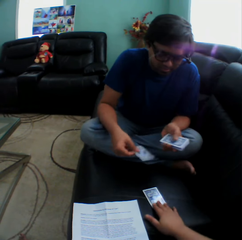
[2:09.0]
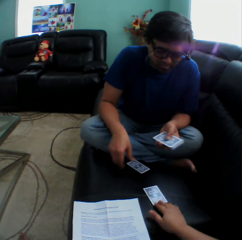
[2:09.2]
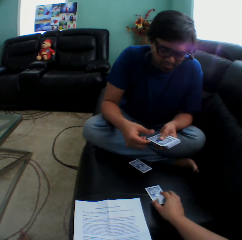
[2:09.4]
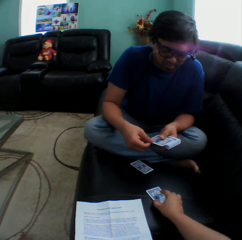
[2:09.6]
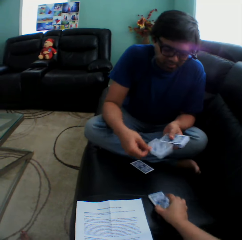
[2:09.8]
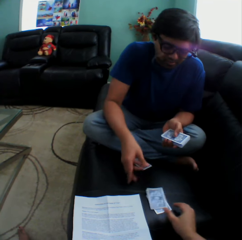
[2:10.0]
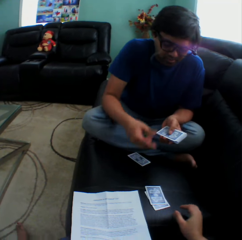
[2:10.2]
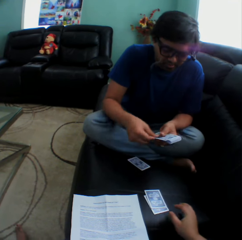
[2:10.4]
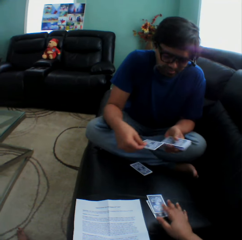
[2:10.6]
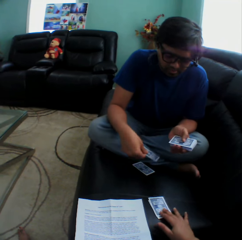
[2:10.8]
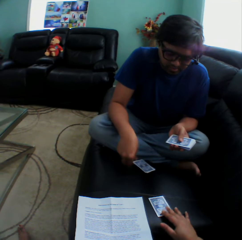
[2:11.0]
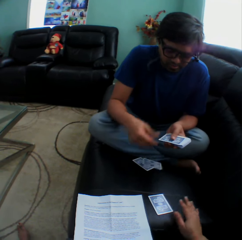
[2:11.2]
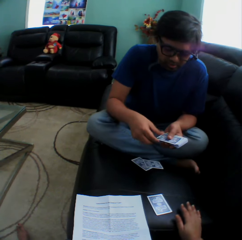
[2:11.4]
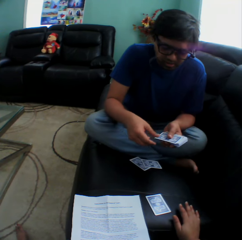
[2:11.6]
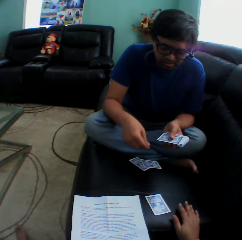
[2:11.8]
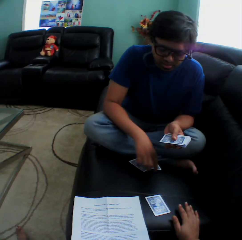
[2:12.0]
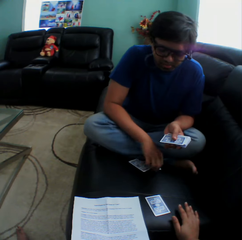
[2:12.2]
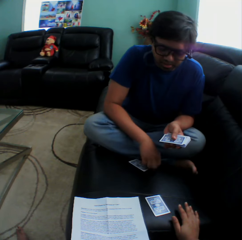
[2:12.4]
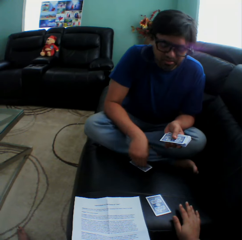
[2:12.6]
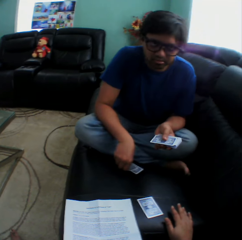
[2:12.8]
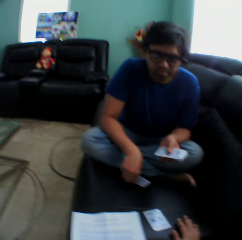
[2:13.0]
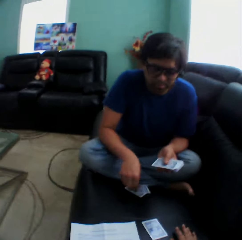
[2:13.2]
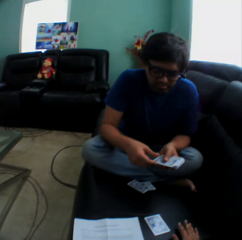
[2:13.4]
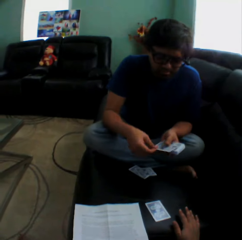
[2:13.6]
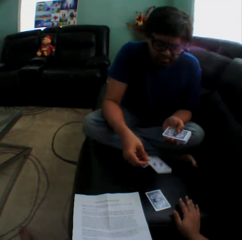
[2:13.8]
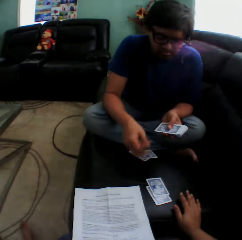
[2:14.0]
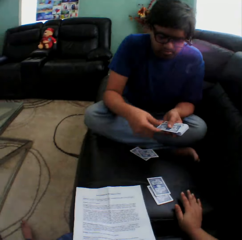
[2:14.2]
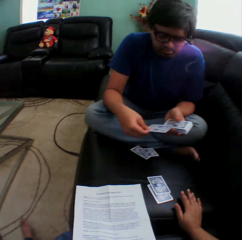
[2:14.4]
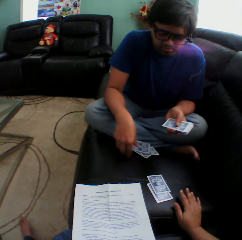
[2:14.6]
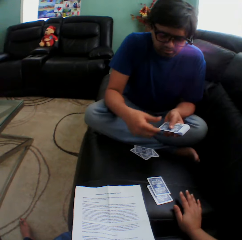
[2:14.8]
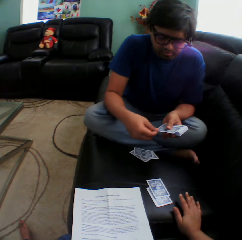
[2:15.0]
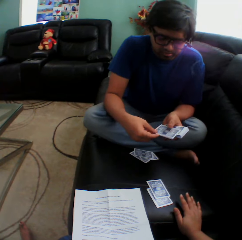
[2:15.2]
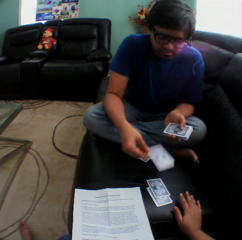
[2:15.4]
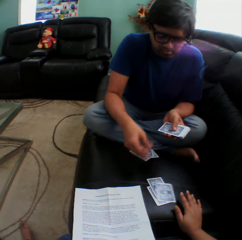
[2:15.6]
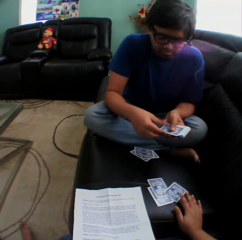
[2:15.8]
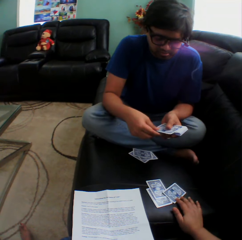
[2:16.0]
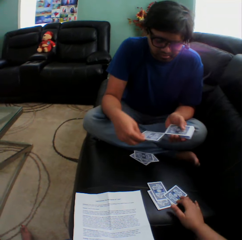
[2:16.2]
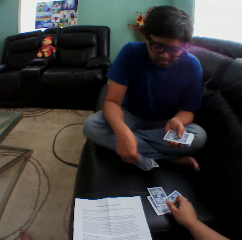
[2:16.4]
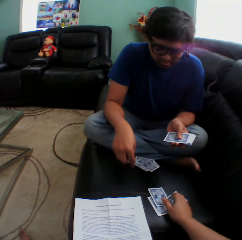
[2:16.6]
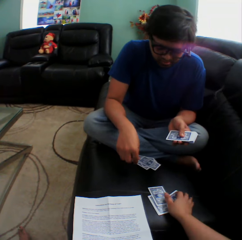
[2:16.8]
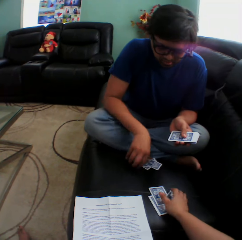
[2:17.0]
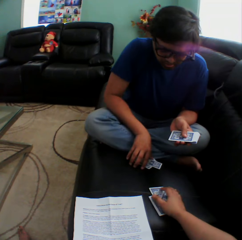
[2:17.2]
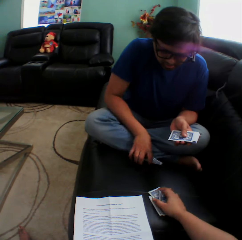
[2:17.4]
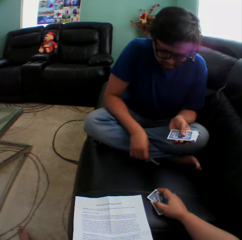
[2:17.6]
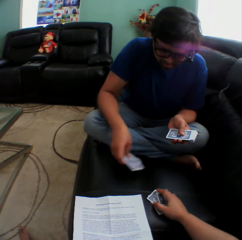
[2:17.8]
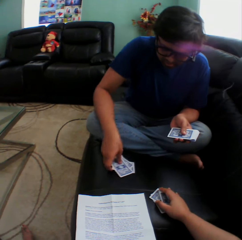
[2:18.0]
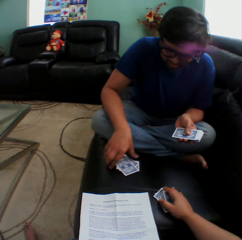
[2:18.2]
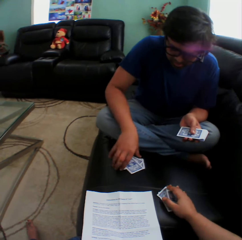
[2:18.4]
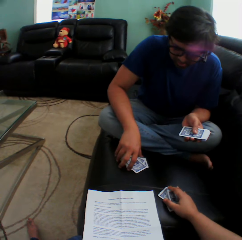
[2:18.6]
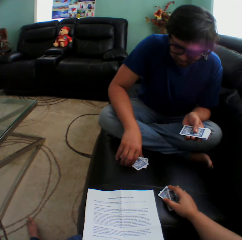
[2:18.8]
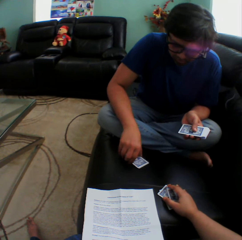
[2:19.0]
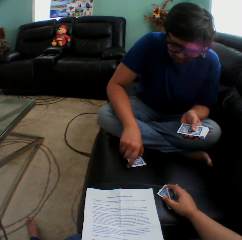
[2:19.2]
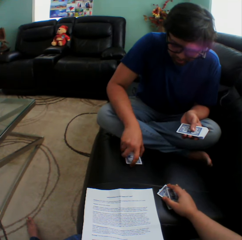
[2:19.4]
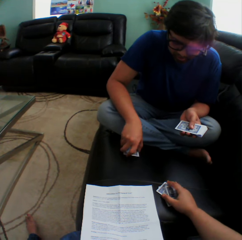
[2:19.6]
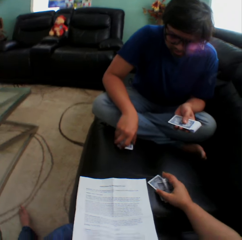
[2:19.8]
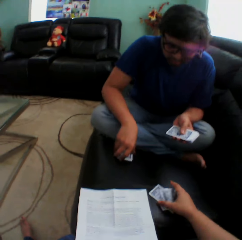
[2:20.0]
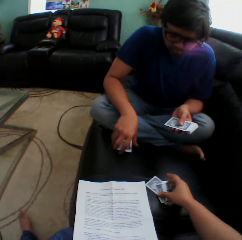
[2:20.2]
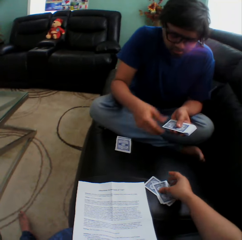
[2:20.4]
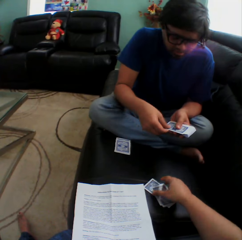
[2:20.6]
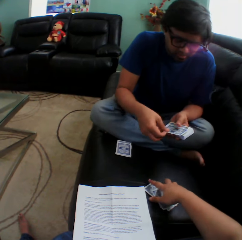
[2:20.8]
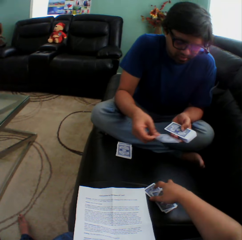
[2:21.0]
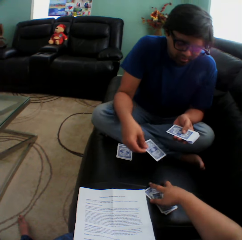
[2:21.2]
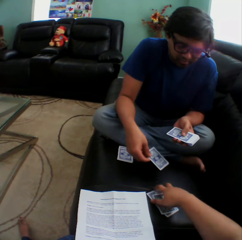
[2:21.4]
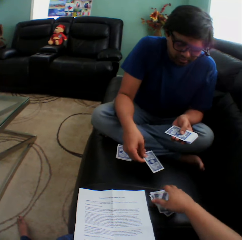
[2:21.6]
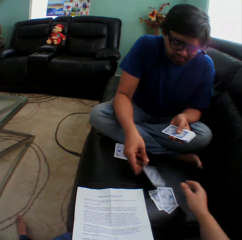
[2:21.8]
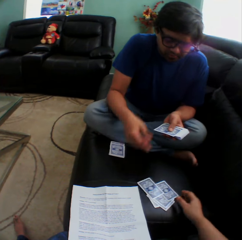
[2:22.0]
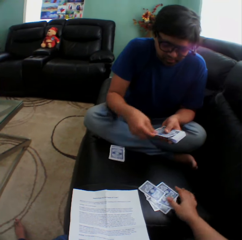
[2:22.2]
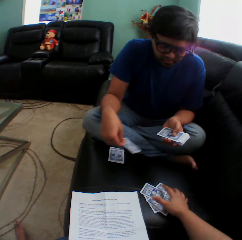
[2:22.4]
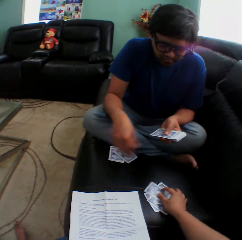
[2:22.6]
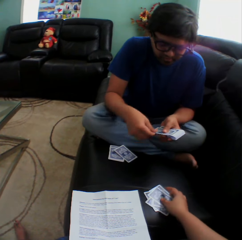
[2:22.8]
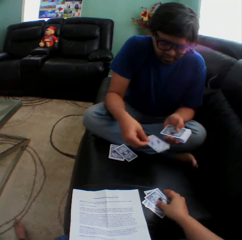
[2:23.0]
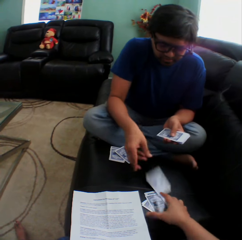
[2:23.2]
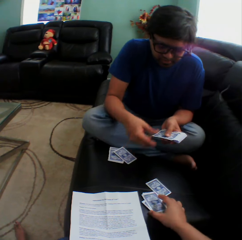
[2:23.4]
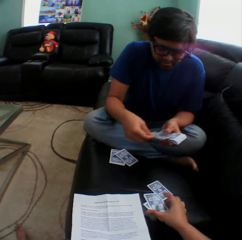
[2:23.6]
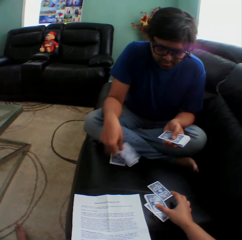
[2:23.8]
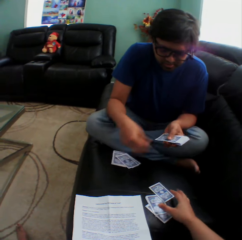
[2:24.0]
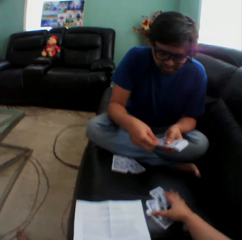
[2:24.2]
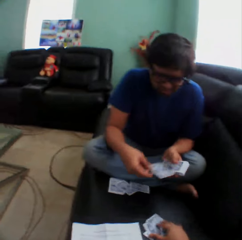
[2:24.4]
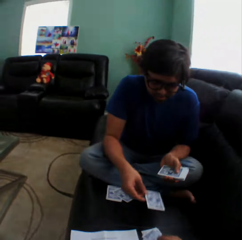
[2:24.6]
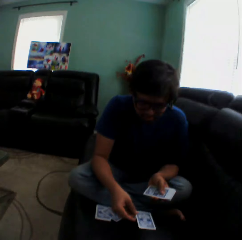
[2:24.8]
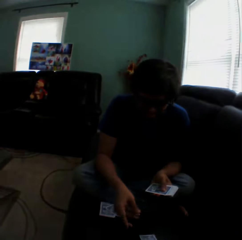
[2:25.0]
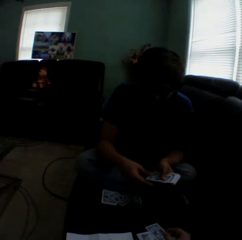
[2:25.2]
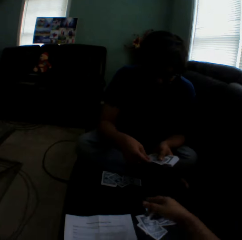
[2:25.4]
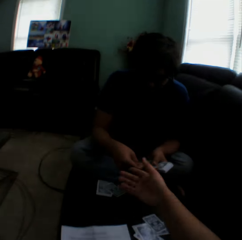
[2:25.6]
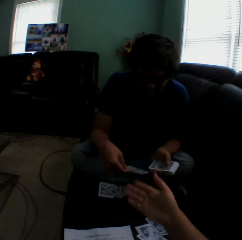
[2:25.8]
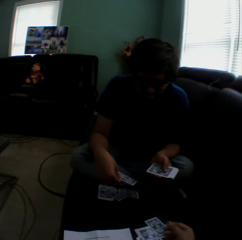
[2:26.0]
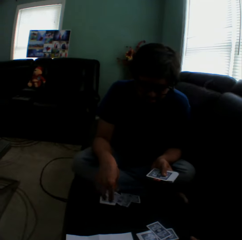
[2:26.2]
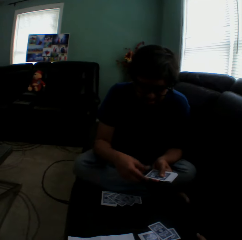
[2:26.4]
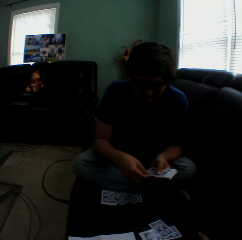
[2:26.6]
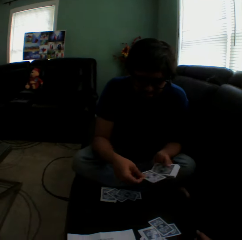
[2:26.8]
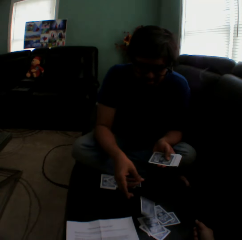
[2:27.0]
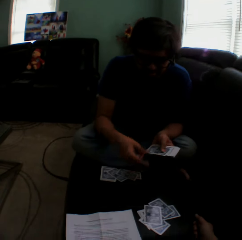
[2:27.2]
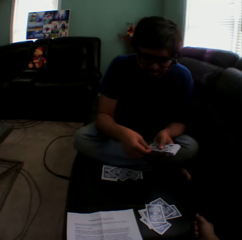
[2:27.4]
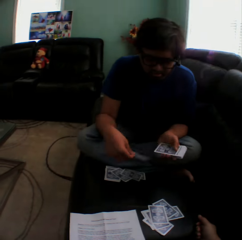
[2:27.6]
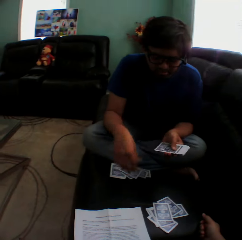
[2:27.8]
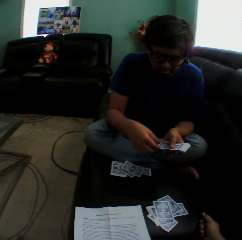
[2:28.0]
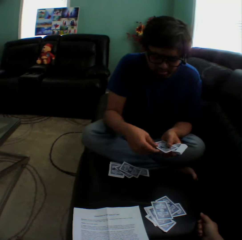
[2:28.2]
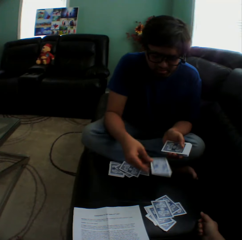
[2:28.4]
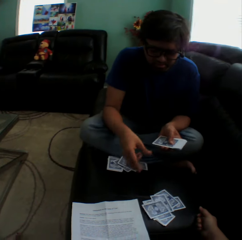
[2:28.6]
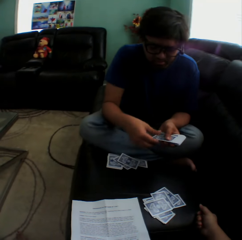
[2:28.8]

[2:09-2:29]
The camera wearer touches a card on the couch. They hold a playing card on the couch. The man puts a playing card on the couch. He holds the playing card on the couch. He puts the playing card on the couch. The camera wearer holds the playing card on the couch. The man holds the playing card on the couch. He collects cards on the couch and arranges the cards on the couch. He puts the playing card on the couch. The camera wearer holds the playing cards on the couch. The man puts the playing card on the couch. The camera wearer sways a hand.

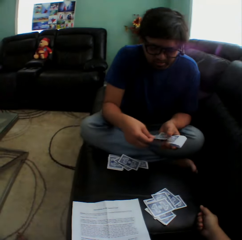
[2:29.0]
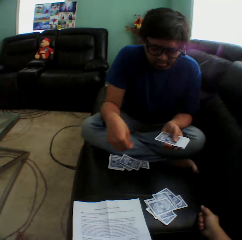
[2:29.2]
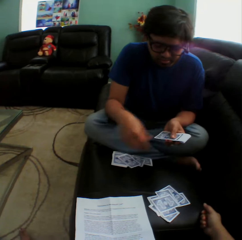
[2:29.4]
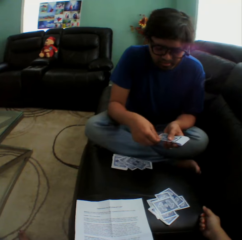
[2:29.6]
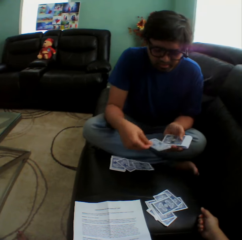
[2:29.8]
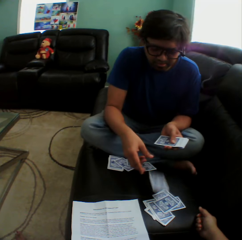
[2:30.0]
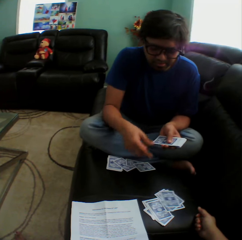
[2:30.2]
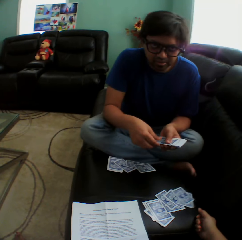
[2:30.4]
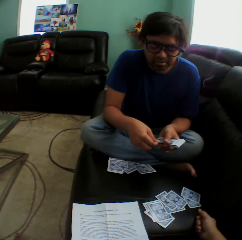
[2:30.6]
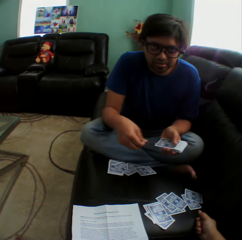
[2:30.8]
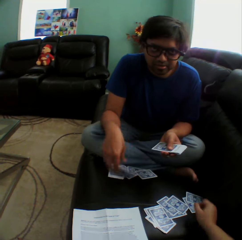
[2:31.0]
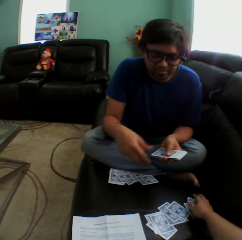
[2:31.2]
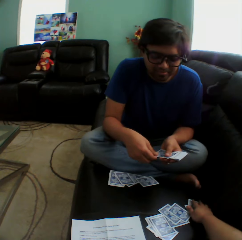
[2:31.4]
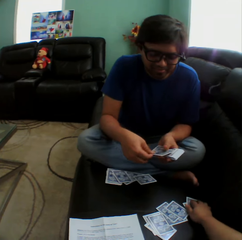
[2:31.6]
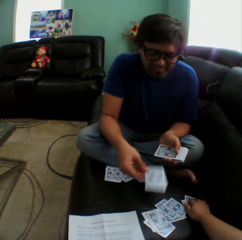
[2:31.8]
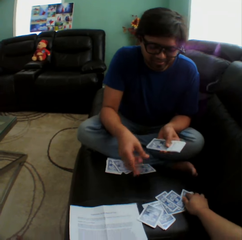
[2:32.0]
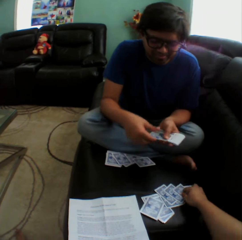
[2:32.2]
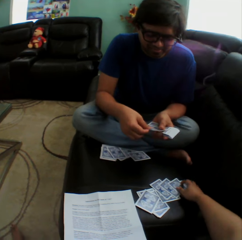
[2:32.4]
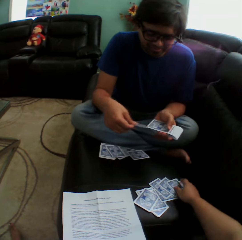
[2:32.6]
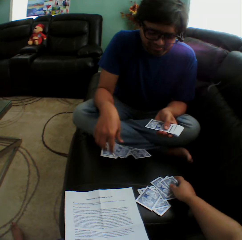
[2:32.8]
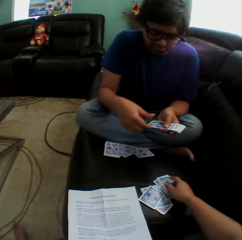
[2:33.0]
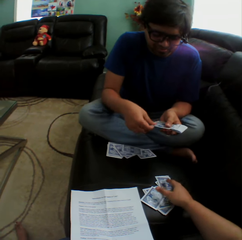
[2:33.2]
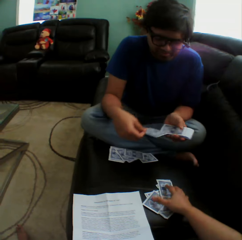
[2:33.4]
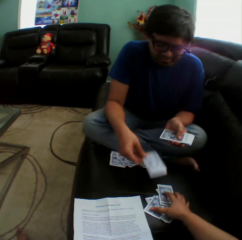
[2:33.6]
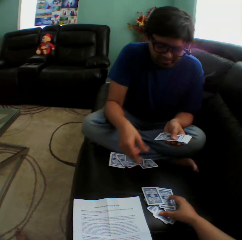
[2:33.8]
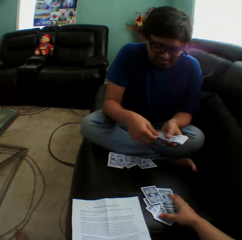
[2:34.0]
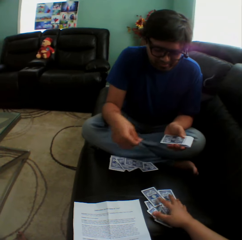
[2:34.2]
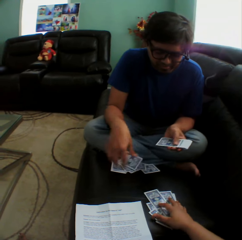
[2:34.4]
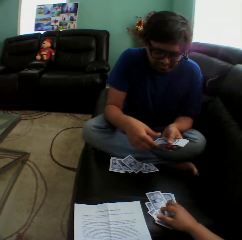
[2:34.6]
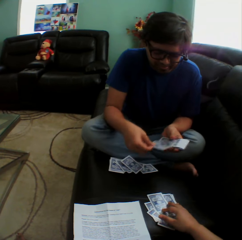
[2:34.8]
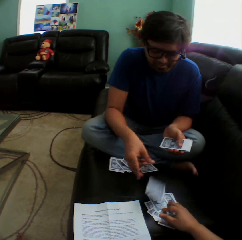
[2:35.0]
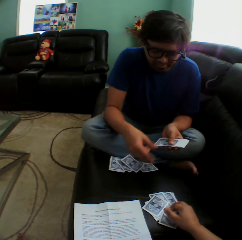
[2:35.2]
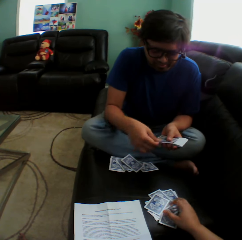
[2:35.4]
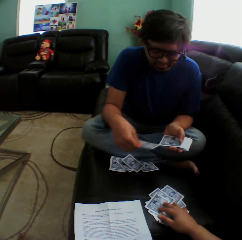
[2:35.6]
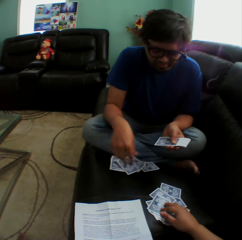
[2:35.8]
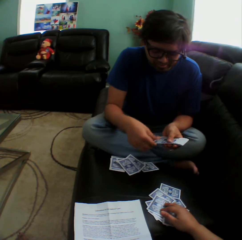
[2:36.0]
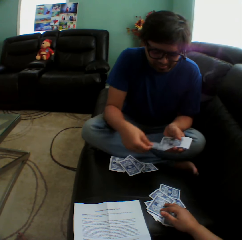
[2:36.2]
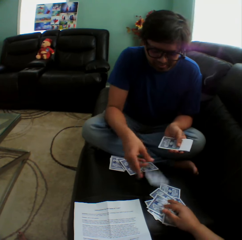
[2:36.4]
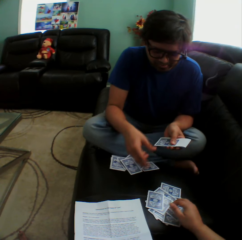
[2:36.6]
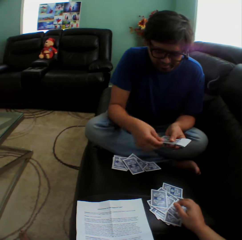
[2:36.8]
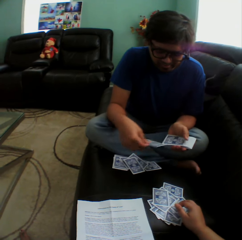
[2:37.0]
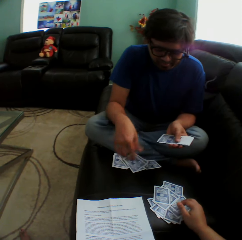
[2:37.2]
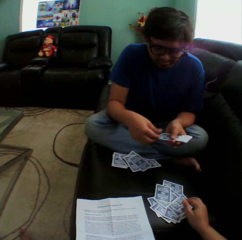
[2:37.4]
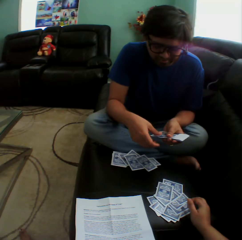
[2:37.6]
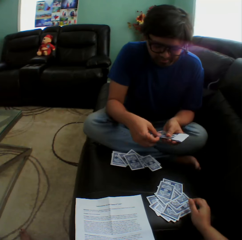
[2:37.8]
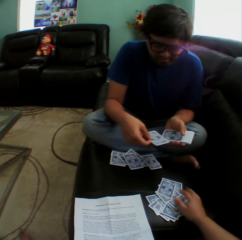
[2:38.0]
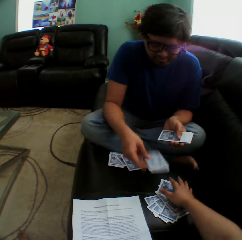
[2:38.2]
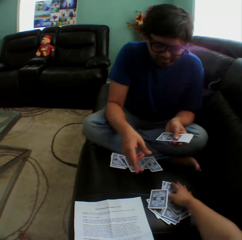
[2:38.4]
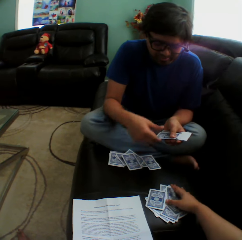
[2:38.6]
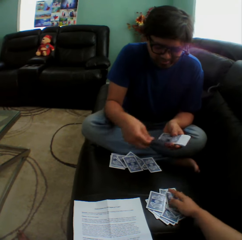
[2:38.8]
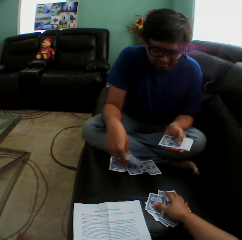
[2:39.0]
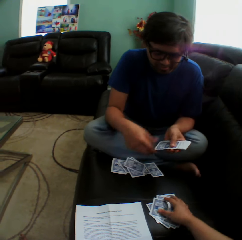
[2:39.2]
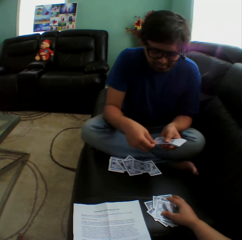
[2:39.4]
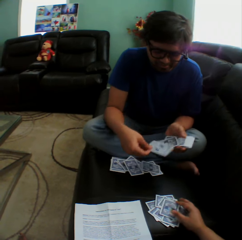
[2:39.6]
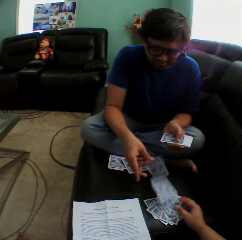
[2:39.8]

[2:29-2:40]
The camera wearer holds the playing cards on the couch. They align the cards on the couch. A man puts a playing card on the couch. The camera wearer holds the playing cards on the couch. The man puts the playing card on the couch. The camera wearer holds the playing cards on the couch. The man puts the playing card on the couch. The camera wearer holds the playing cards on the couch.
